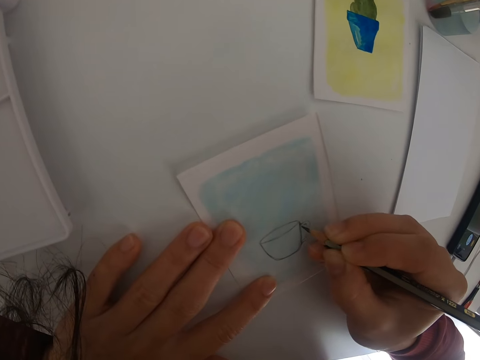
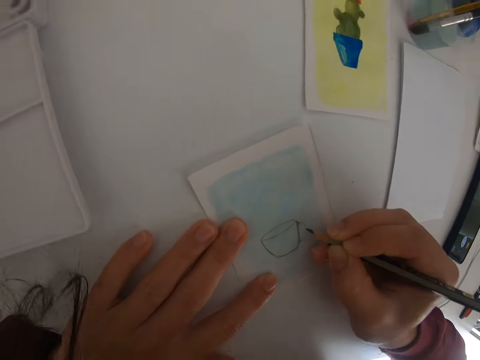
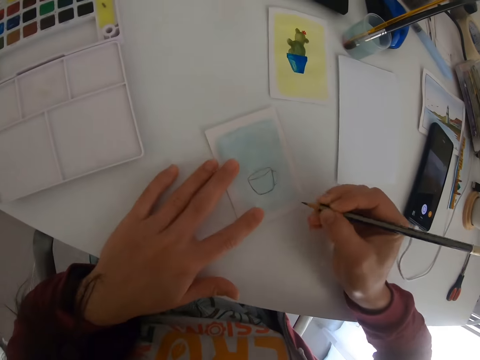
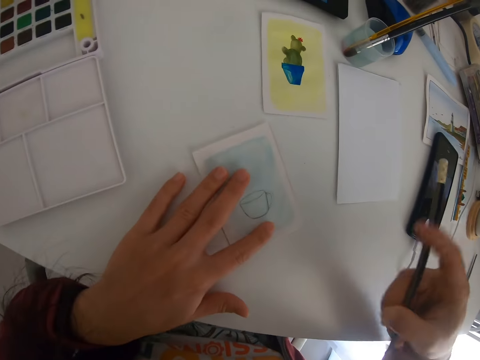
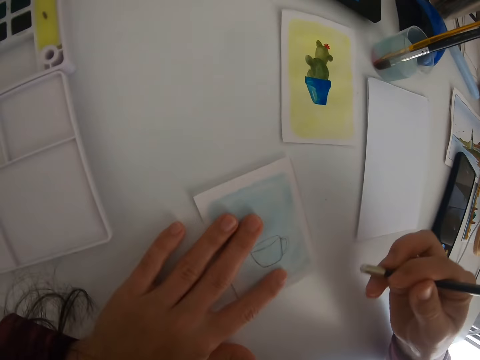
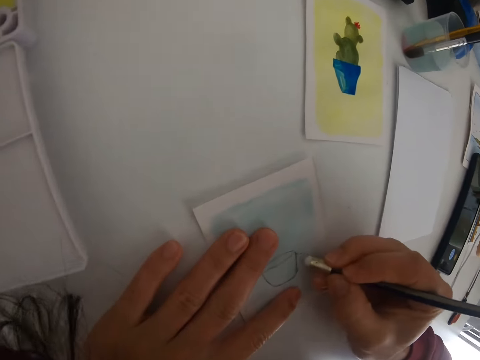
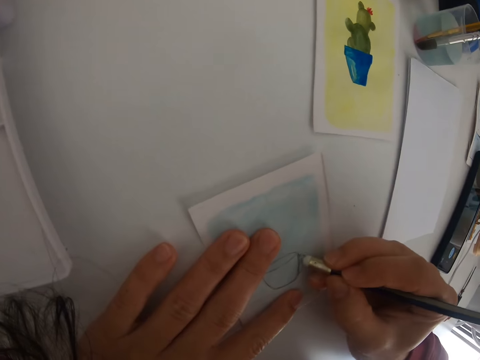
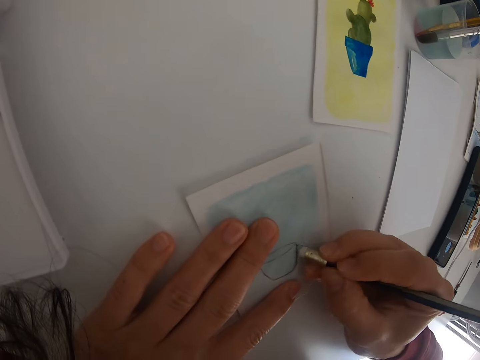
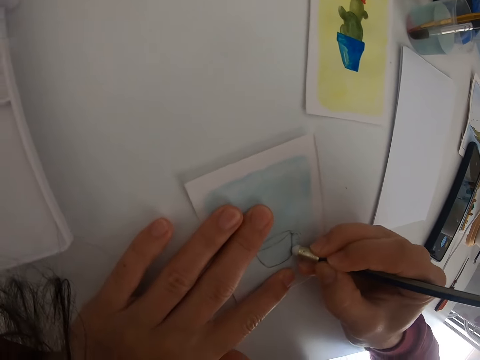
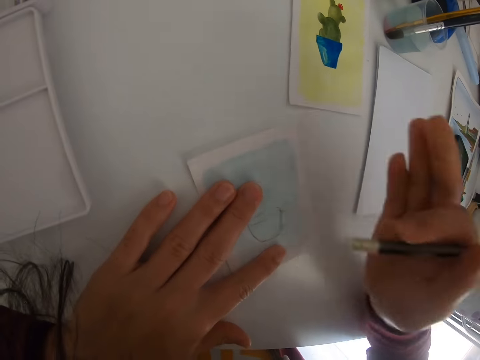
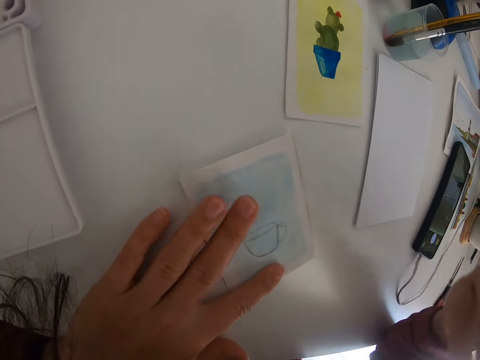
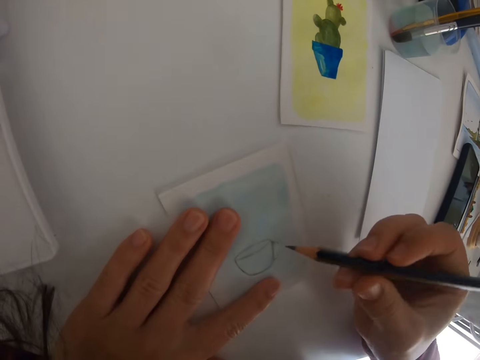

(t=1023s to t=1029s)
The camera wearer moves the pencil. They turn the pencil. They rub the drawing with the pencil rubber. They move a hand on the paper. They turn the pencil.

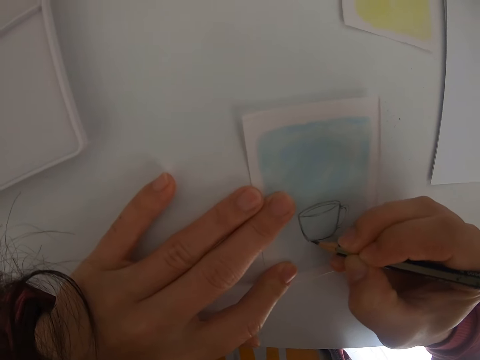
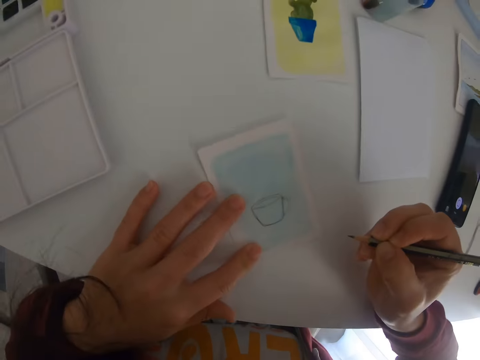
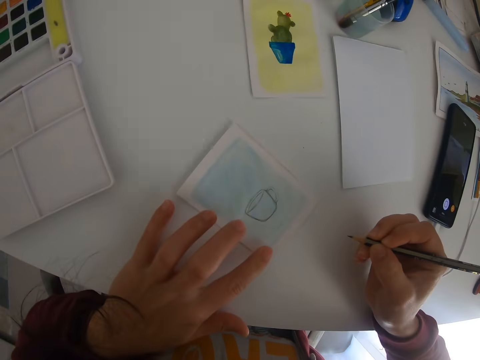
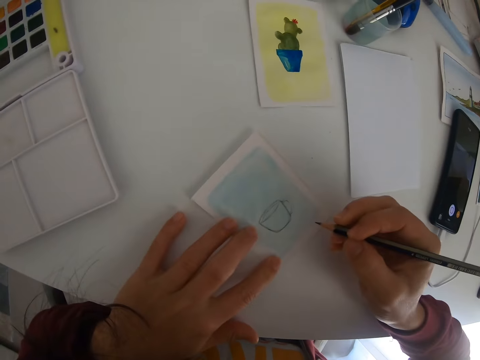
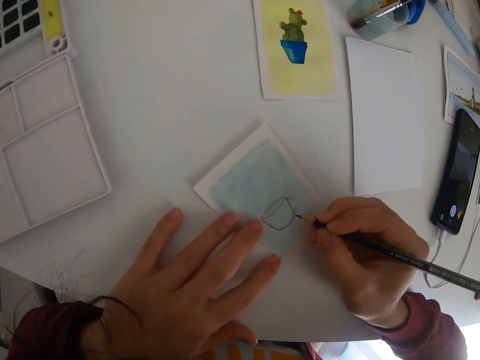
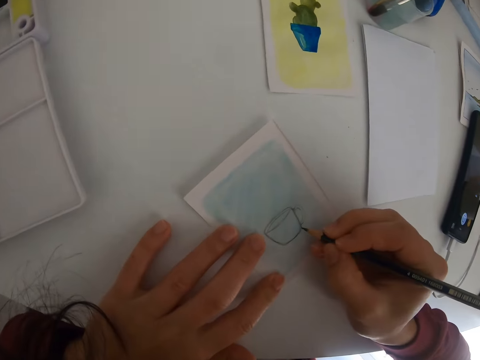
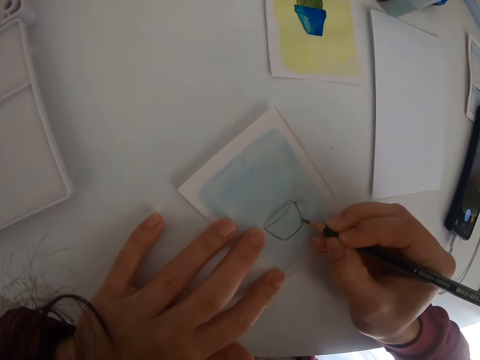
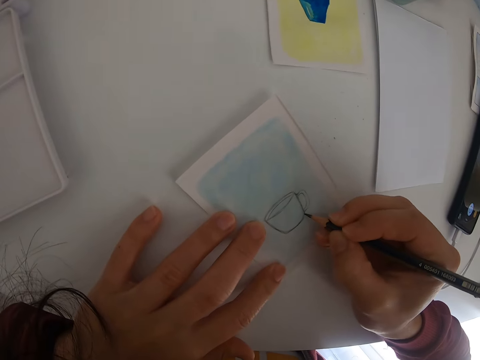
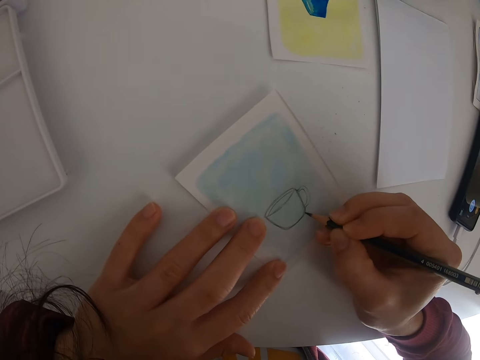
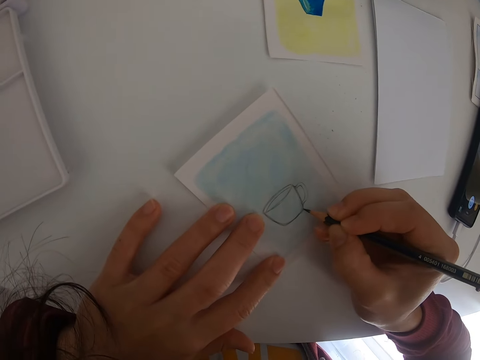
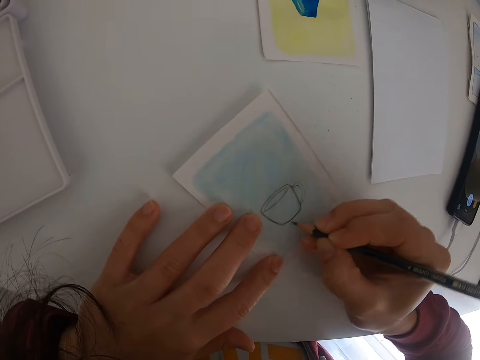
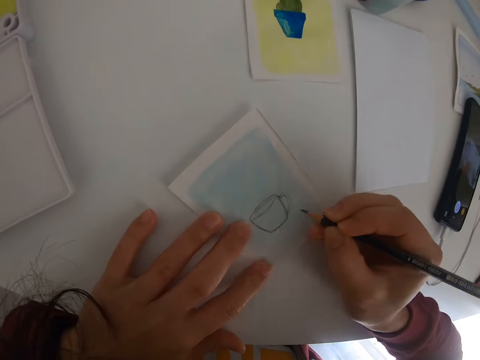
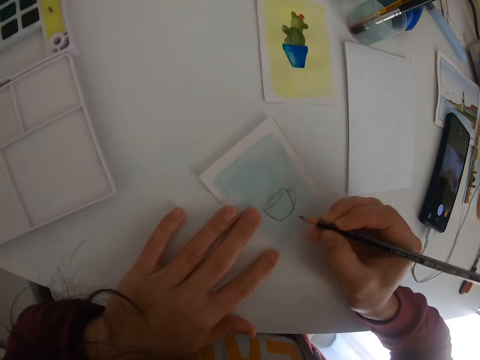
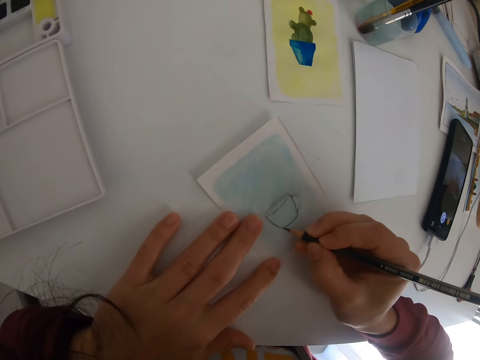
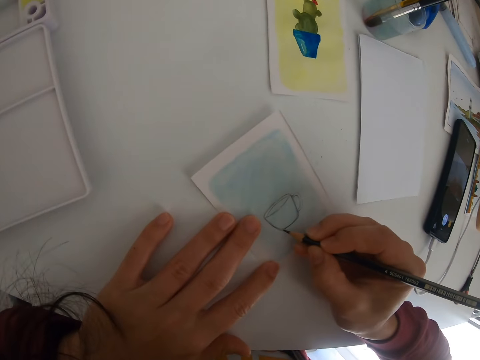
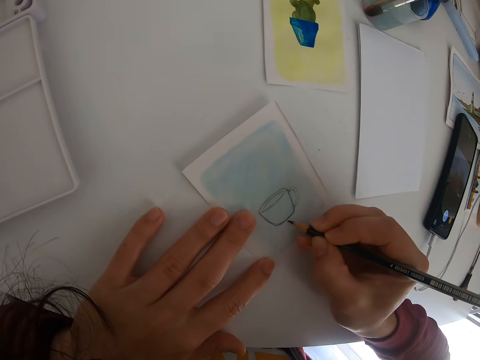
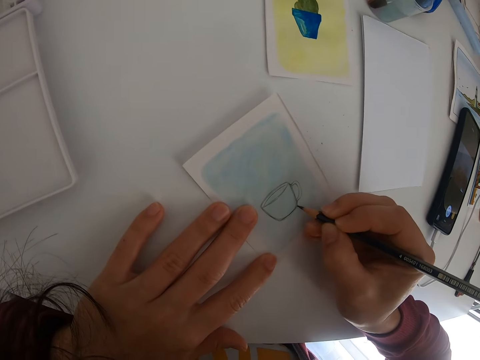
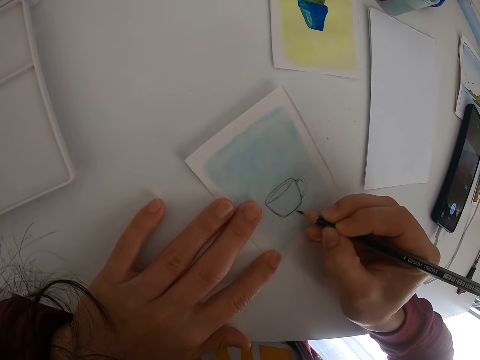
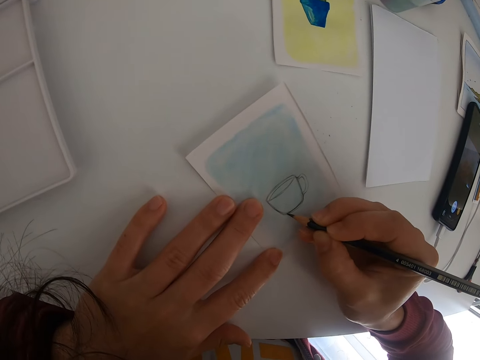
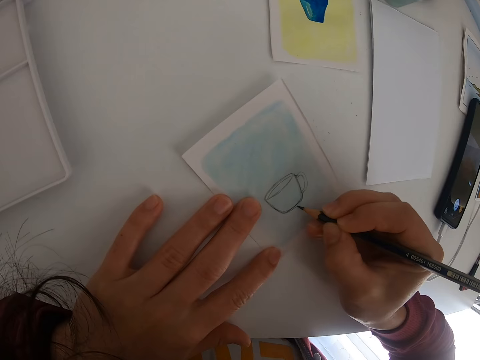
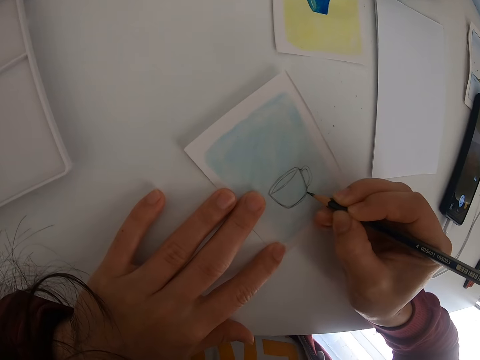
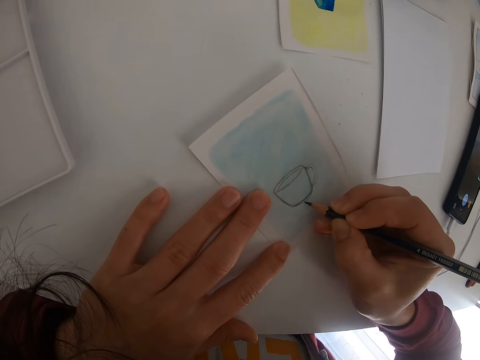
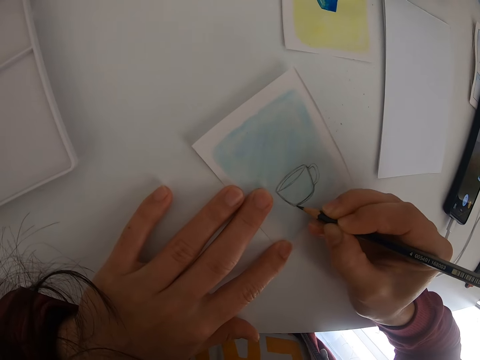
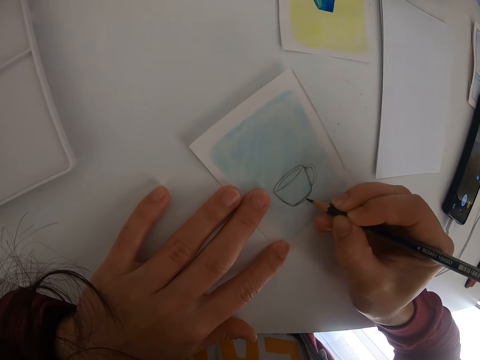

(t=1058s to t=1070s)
The camera wearer rotates the piece of paper with the left hand. They draw on the piece of paper with the right hand. They move the pencil. They draw on the drawing paper.

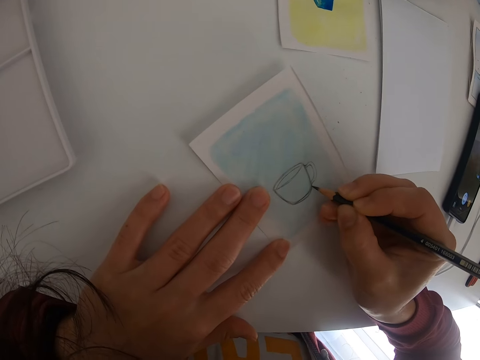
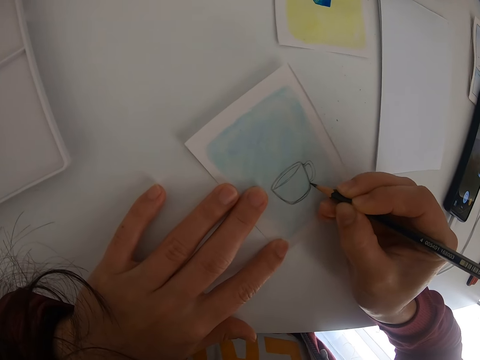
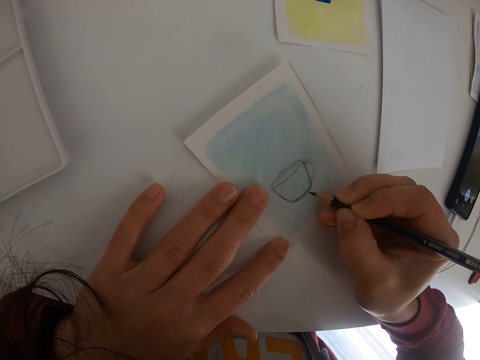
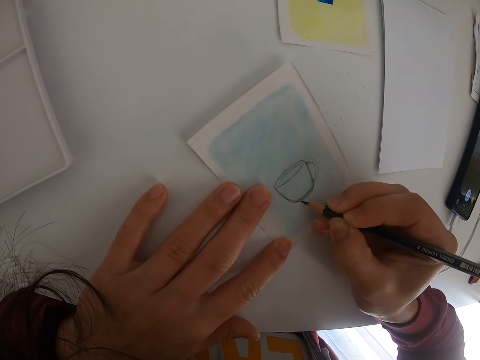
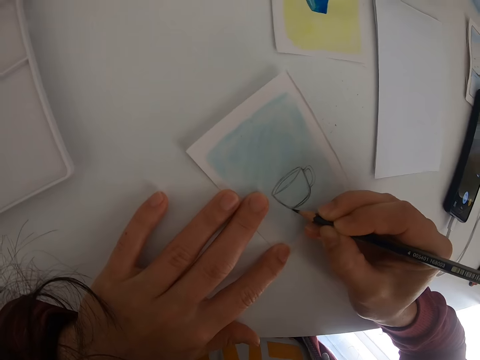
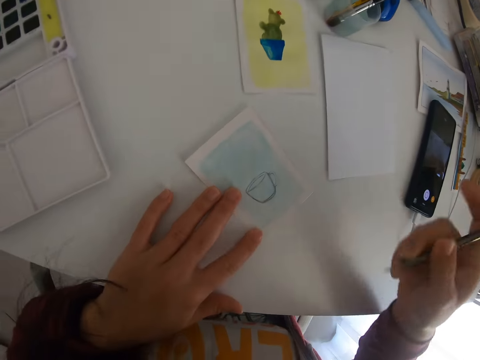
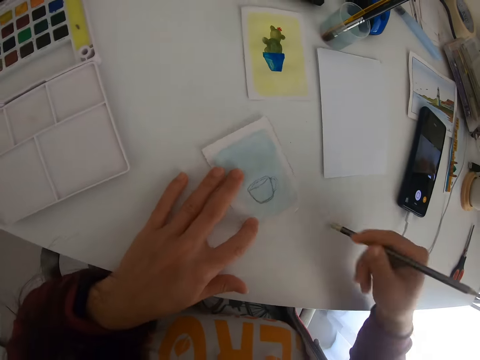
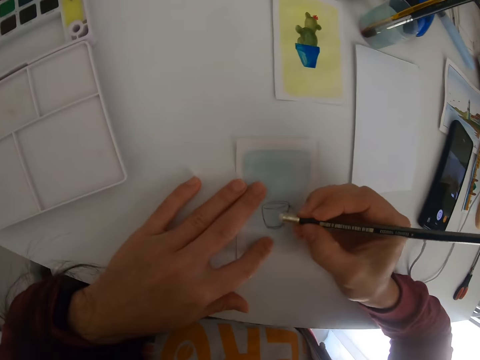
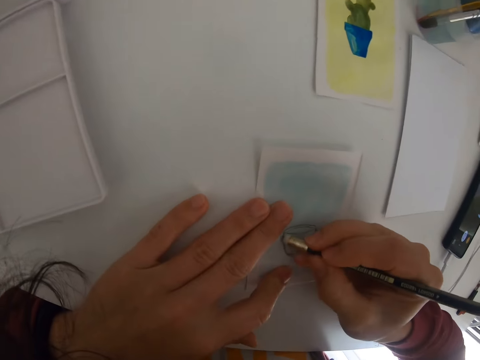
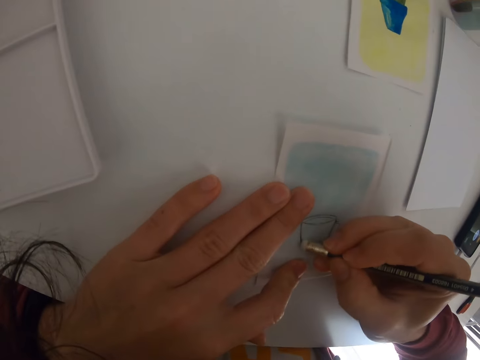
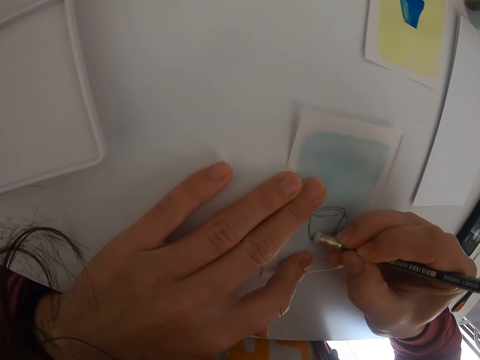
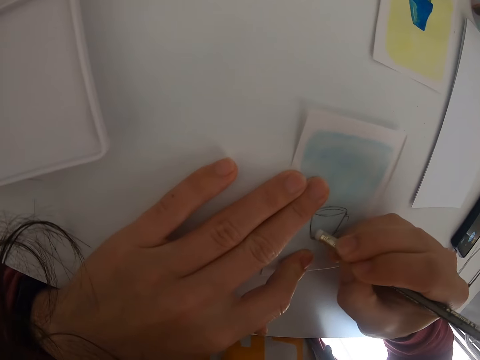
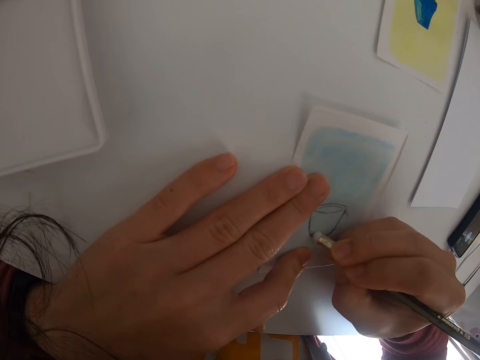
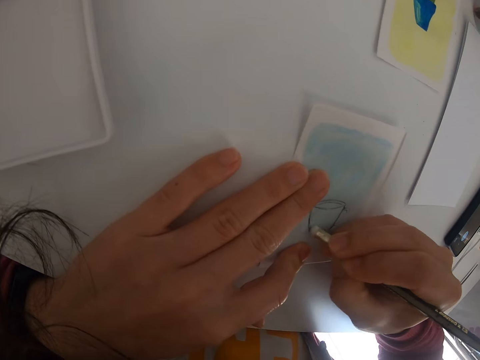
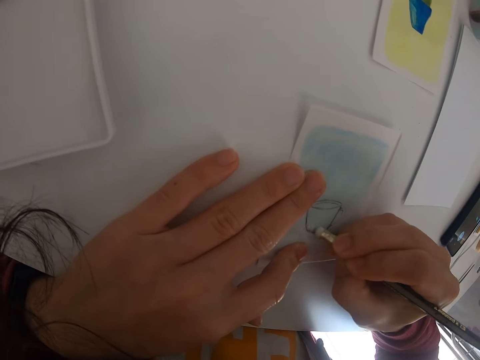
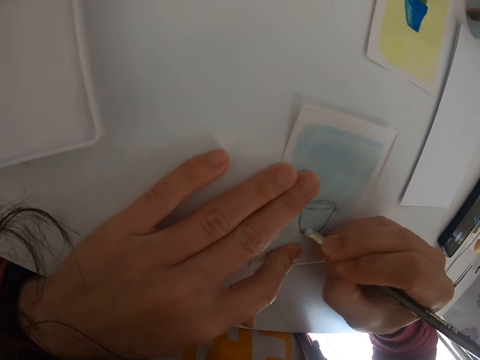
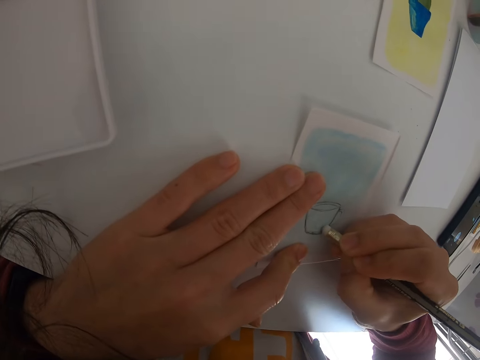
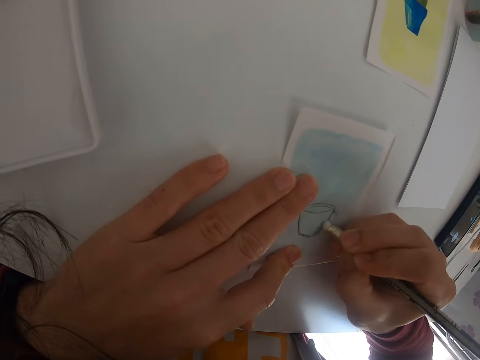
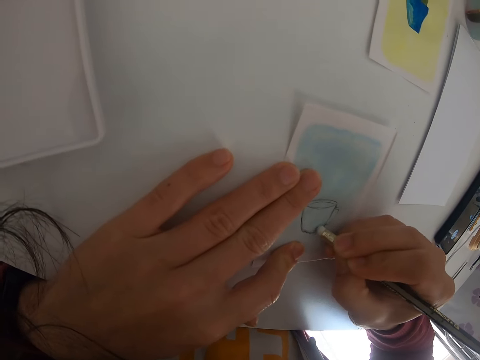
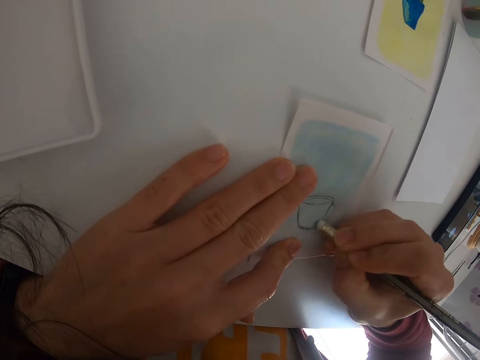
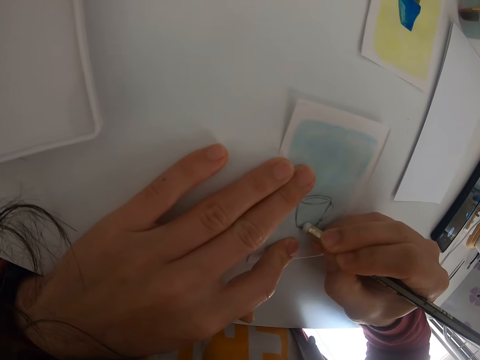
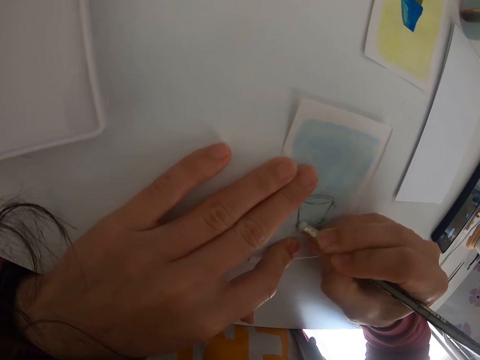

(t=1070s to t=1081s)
The camera wearer moves the pencil. They turn the pencil. They rub the drawing with the pencil rubber.
